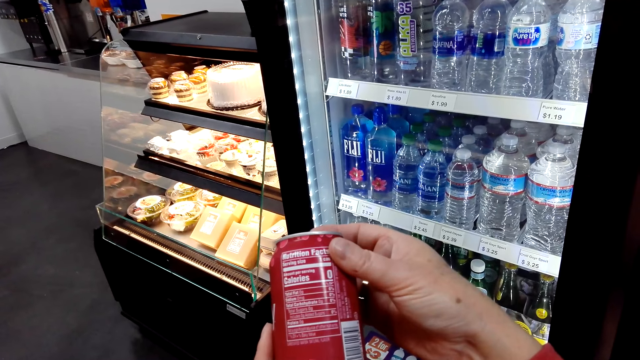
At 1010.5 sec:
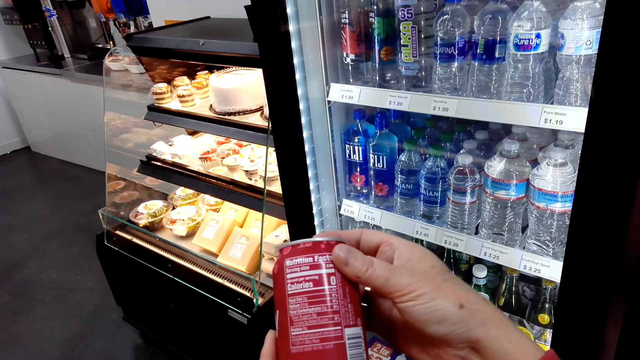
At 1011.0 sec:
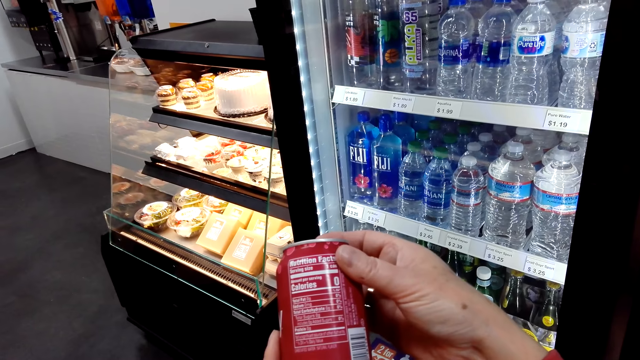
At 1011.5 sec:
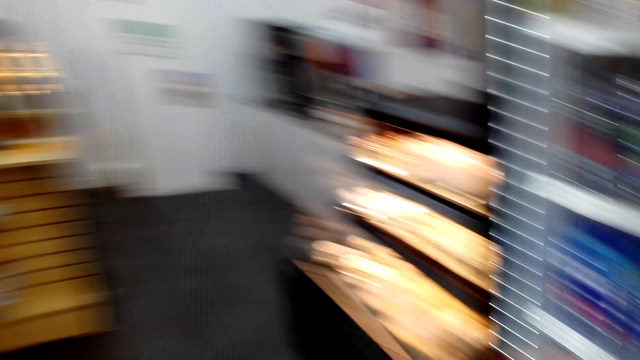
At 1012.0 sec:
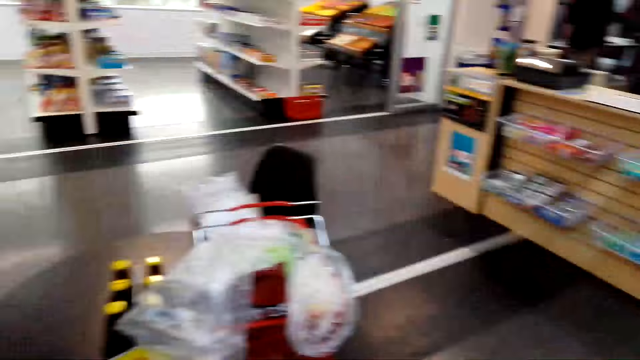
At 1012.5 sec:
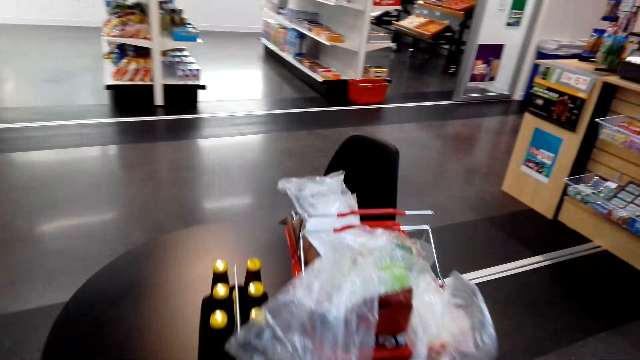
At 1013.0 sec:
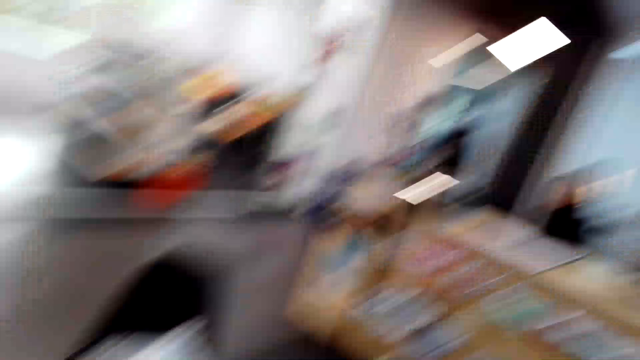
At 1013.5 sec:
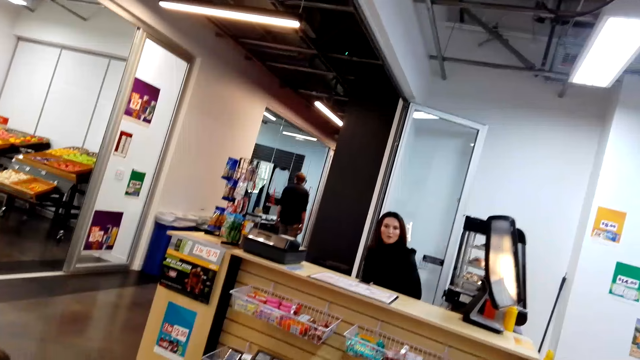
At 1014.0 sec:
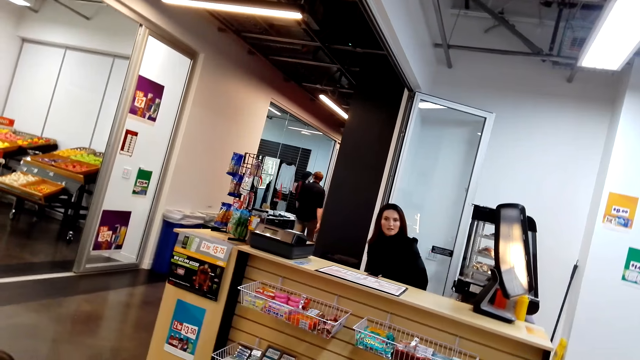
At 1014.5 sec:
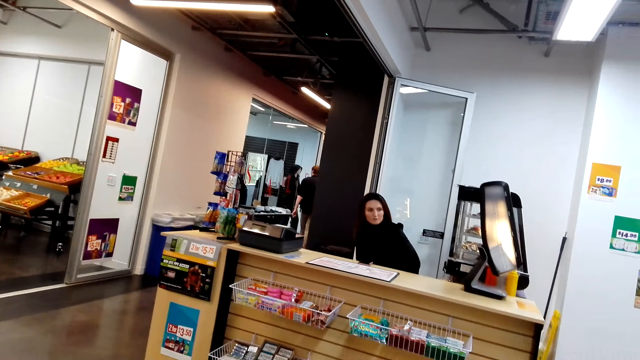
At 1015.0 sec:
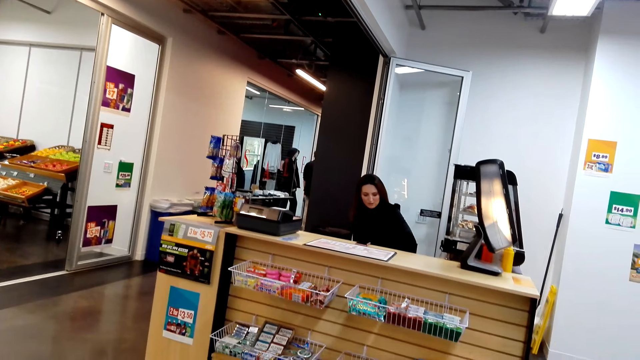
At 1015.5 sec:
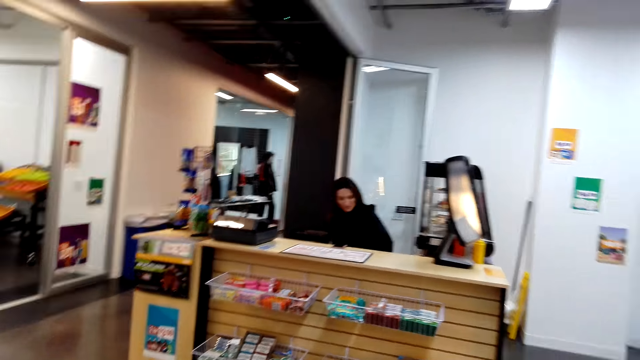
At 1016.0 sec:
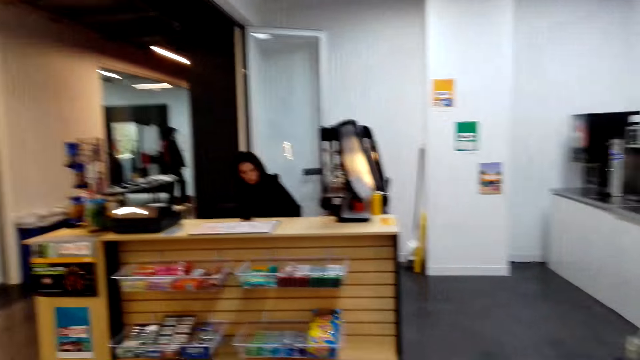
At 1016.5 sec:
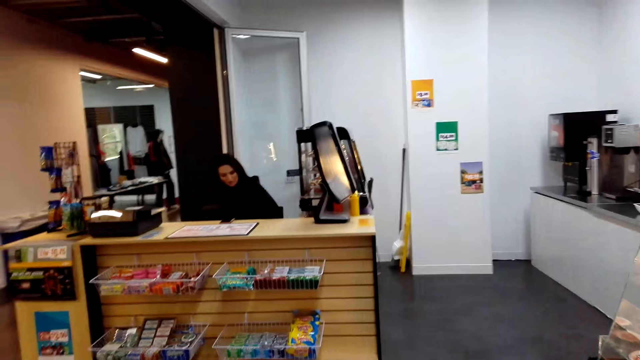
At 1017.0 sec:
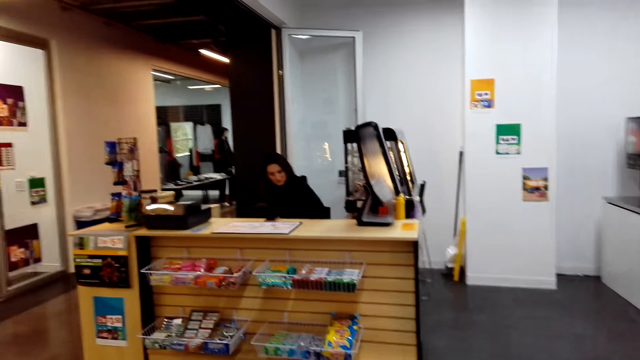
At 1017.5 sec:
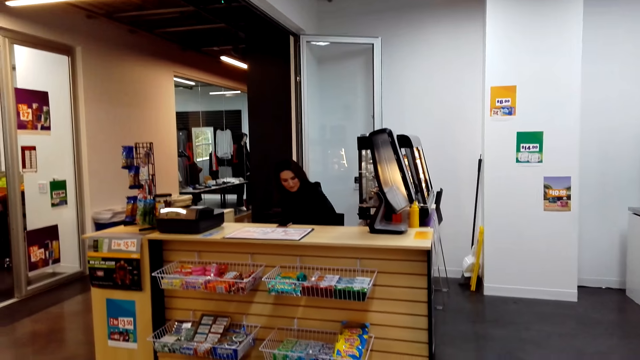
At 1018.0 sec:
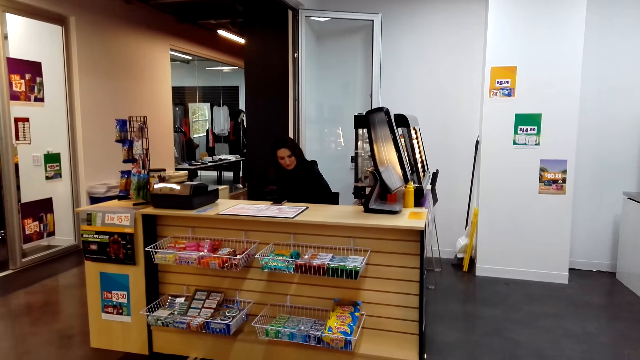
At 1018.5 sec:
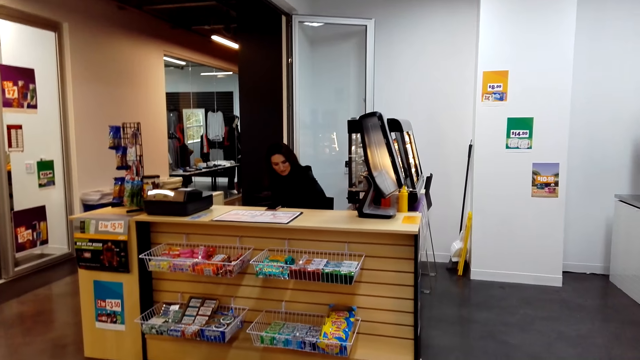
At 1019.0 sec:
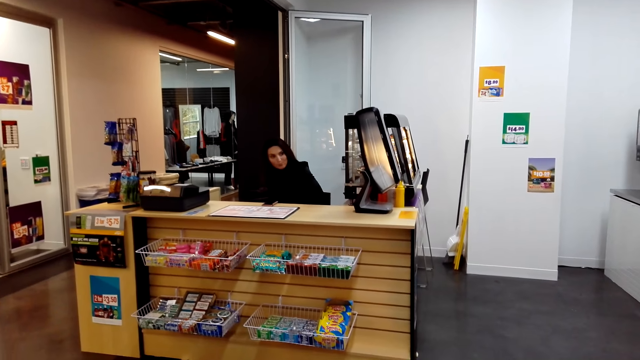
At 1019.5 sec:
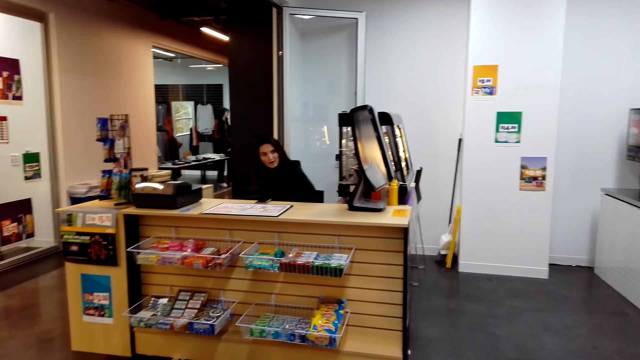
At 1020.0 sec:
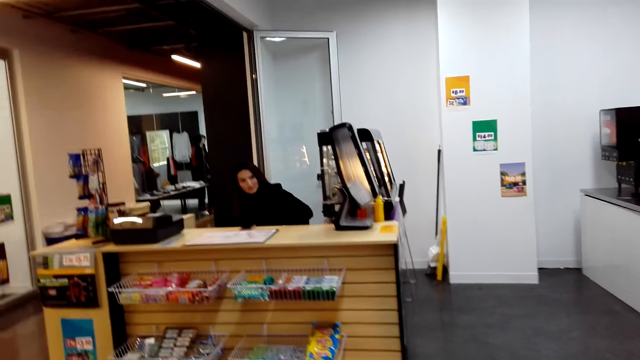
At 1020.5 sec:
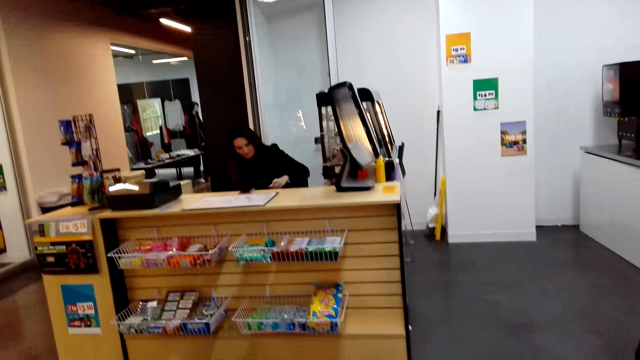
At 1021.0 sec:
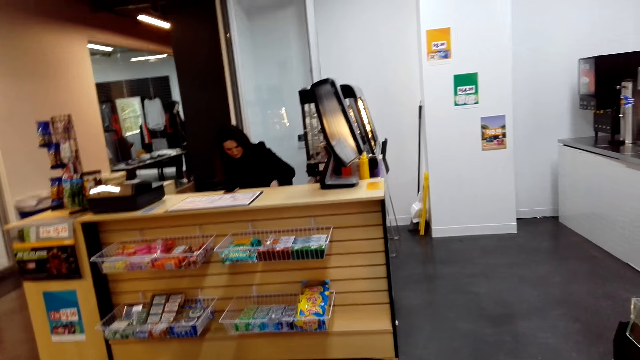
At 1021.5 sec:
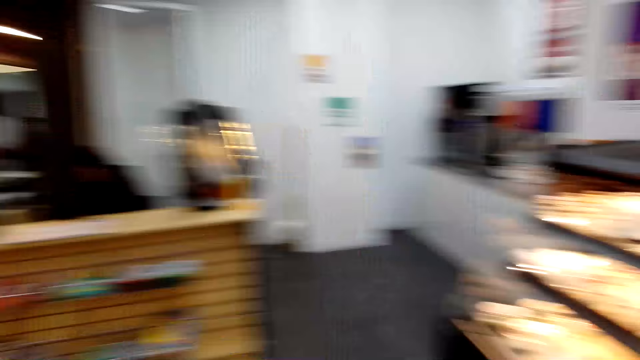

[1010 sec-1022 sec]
The camera wearer walks in the supermarket. They look around. They put the bubbly bottle in the shopping basket. A man walks in the supermarket. The camera wearer looks at a cashier. A lady interacts with the camera wearer.

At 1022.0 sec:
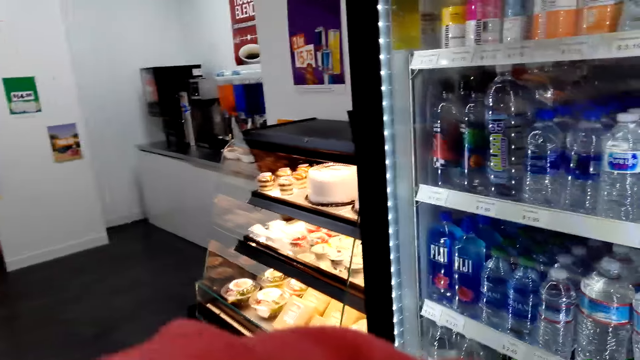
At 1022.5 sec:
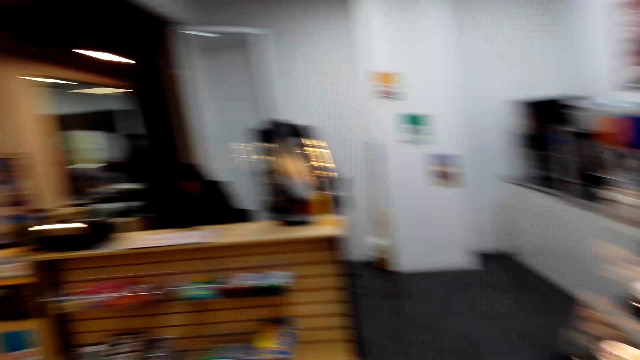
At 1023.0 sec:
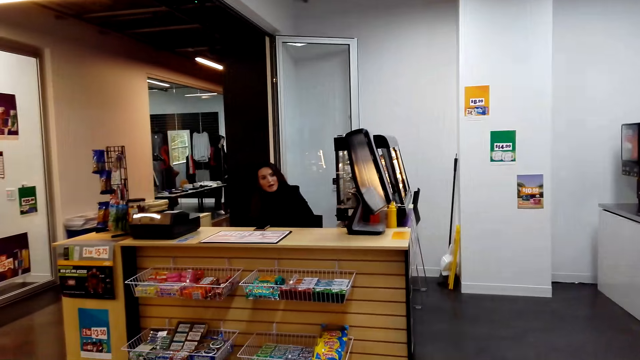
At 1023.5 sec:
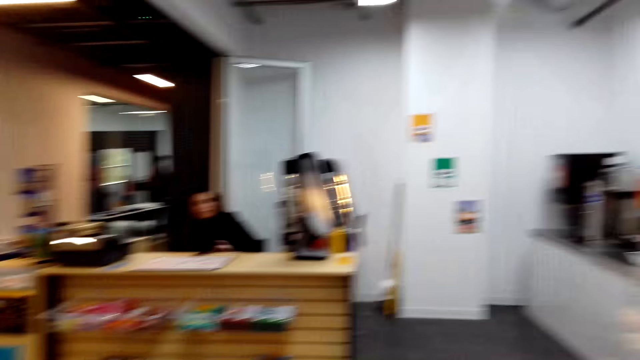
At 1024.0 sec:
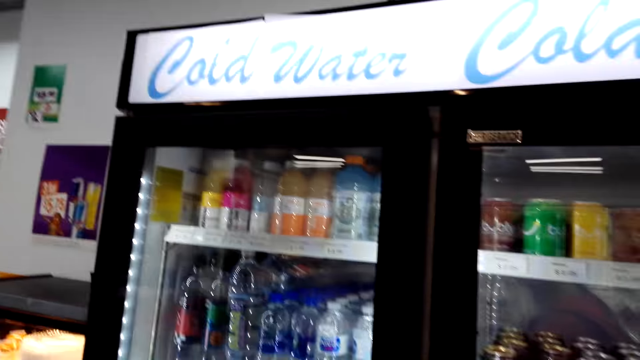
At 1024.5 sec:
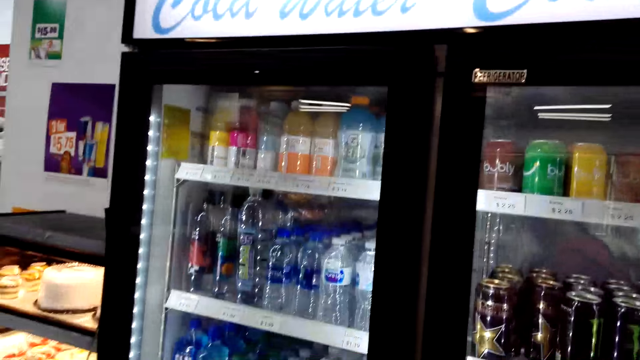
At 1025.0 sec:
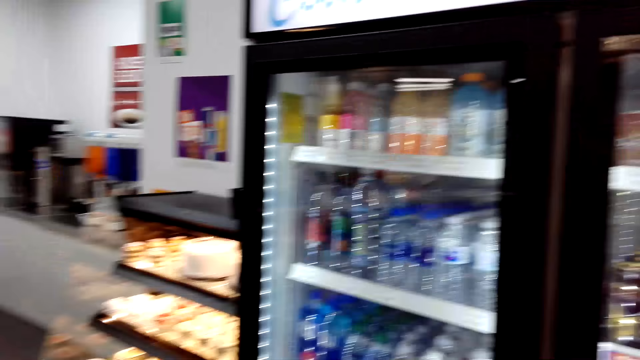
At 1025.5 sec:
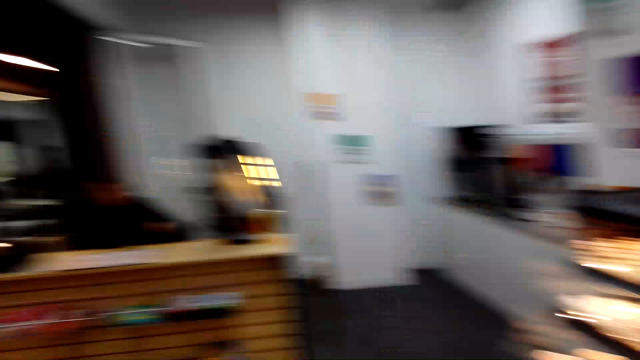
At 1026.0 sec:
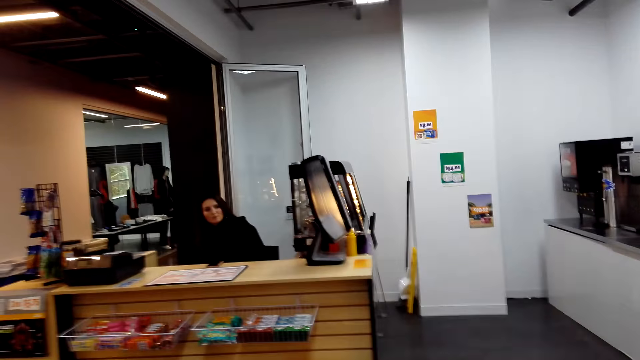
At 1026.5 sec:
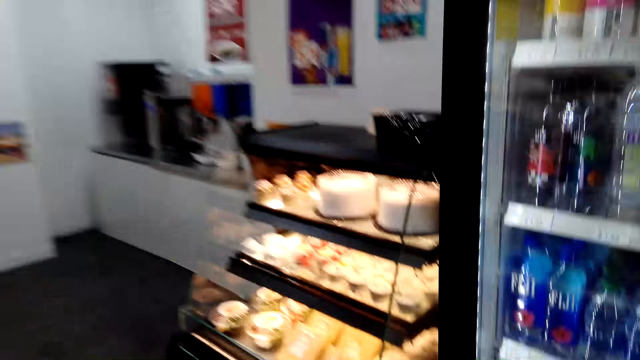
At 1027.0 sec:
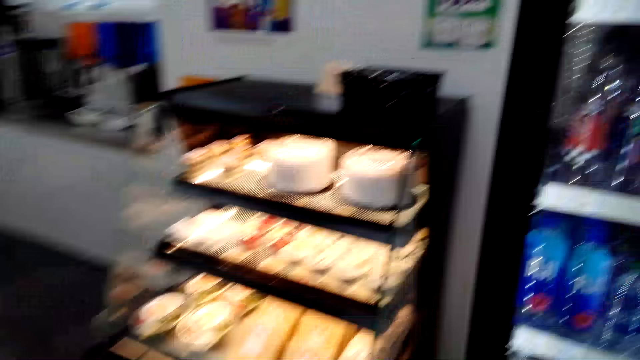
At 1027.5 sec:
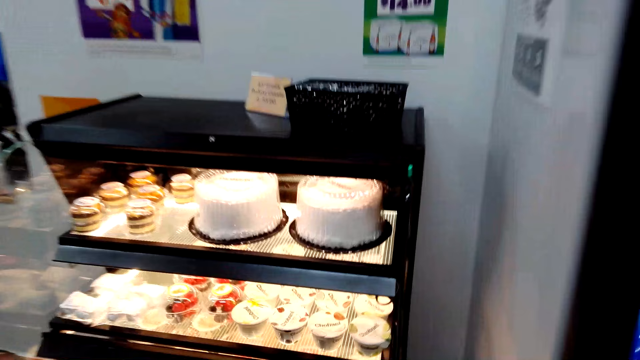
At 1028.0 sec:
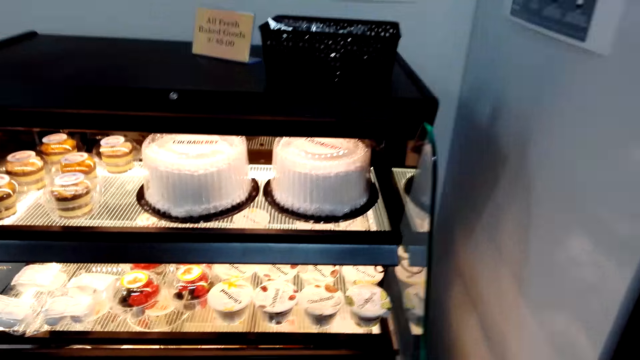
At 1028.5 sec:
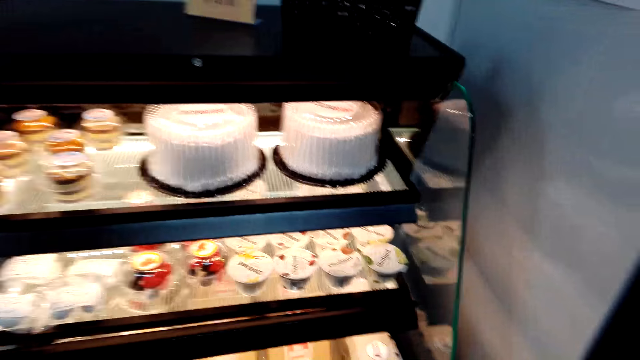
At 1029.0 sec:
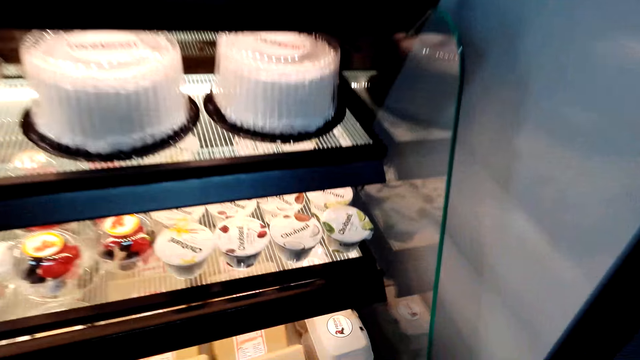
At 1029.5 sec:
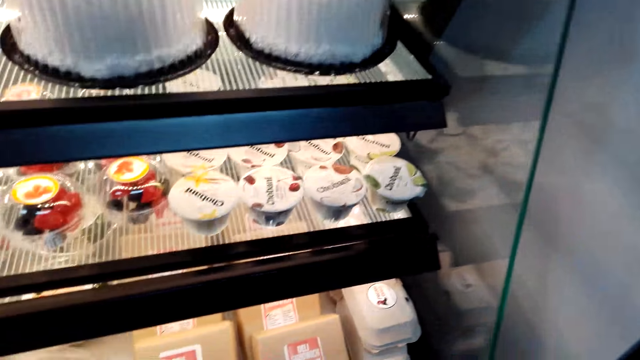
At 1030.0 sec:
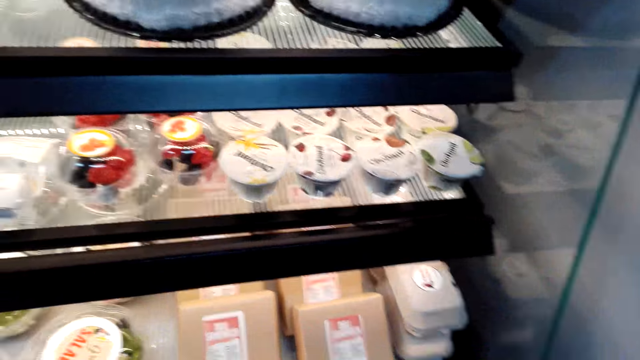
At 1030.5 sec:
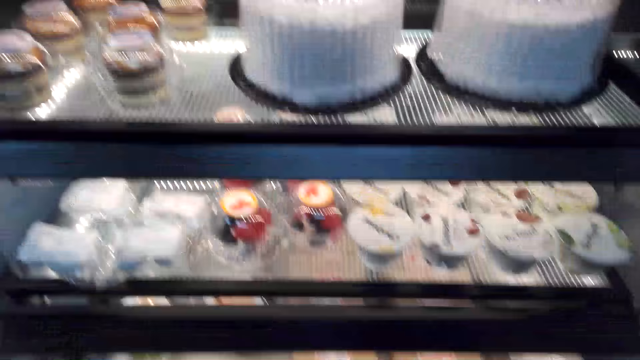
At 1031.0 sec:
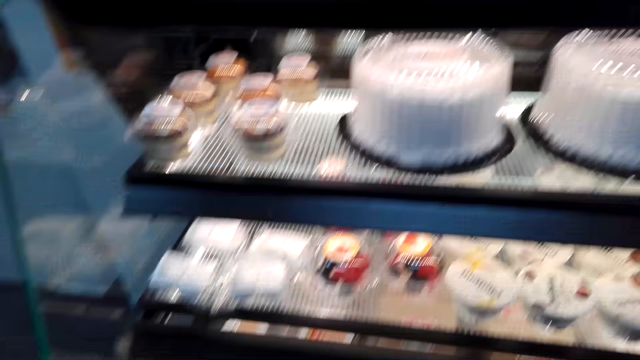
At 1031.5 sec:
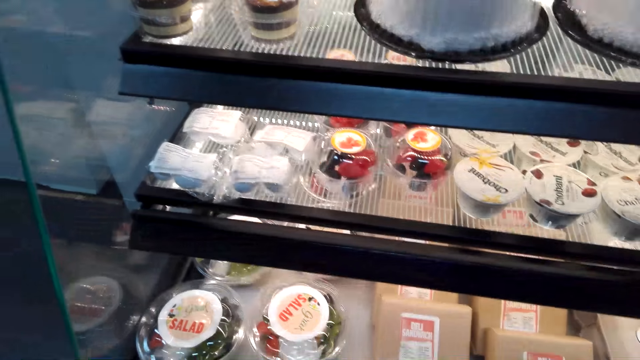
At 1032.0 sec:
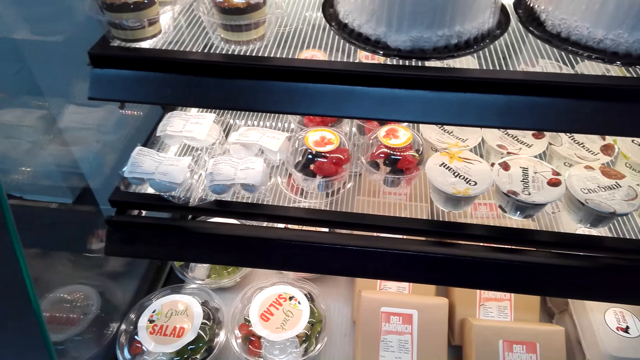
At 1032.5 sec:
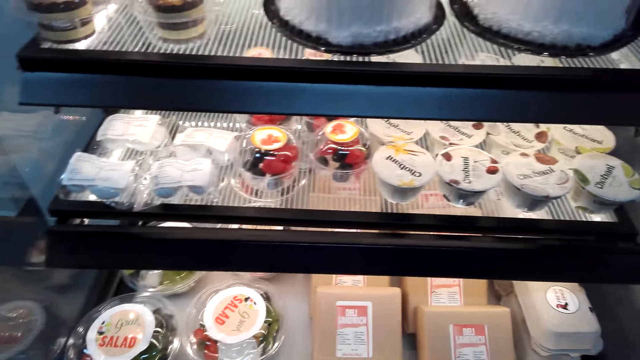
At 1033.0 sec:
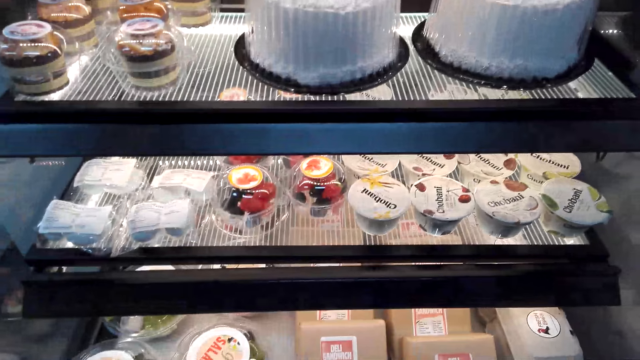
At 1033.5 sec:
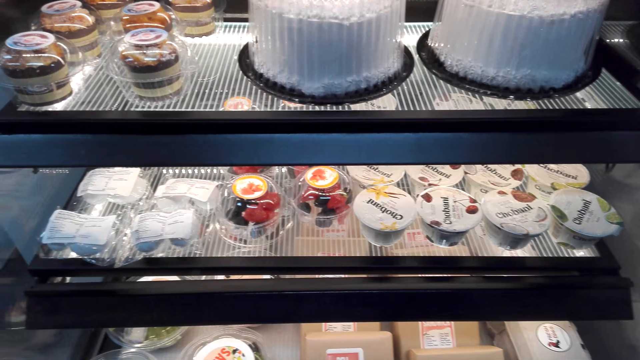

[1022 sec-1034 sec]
A cashier talks to the camera wearer. The camera wearer looks at the cashier. They walk in the supermarket. They stare at the items in the fridge. They look at some cakes.
